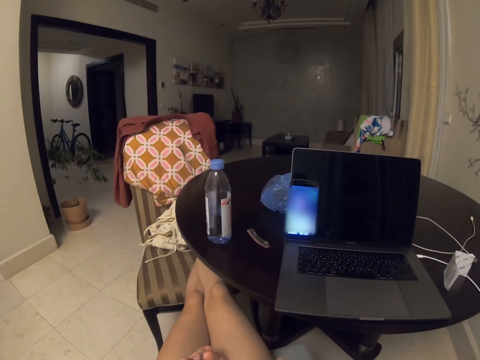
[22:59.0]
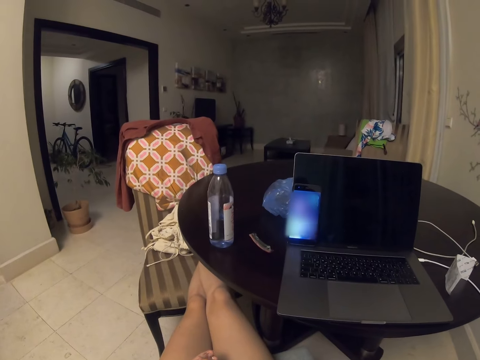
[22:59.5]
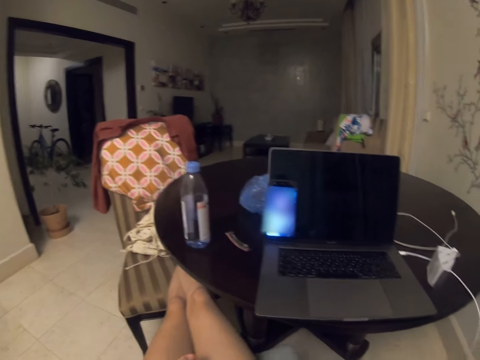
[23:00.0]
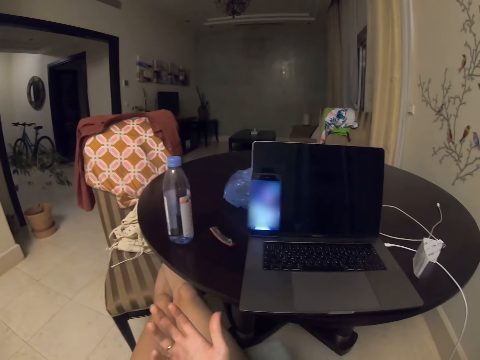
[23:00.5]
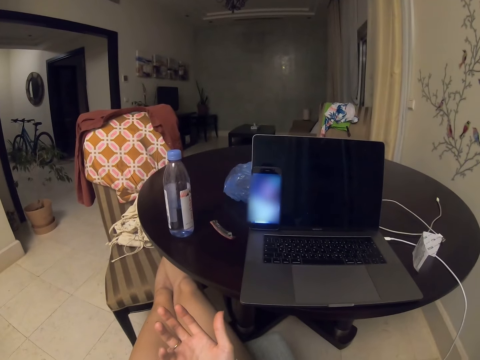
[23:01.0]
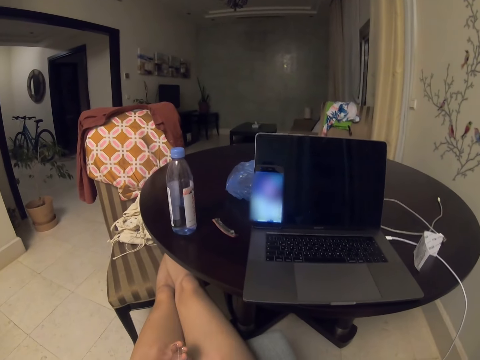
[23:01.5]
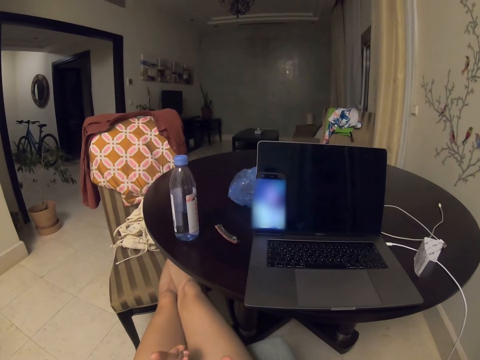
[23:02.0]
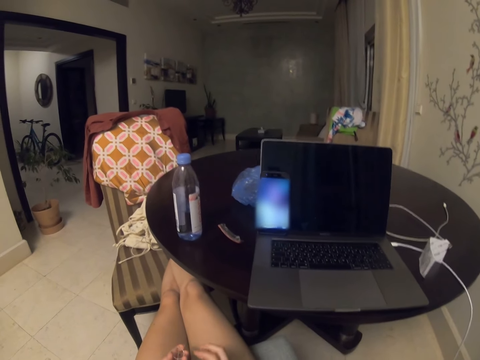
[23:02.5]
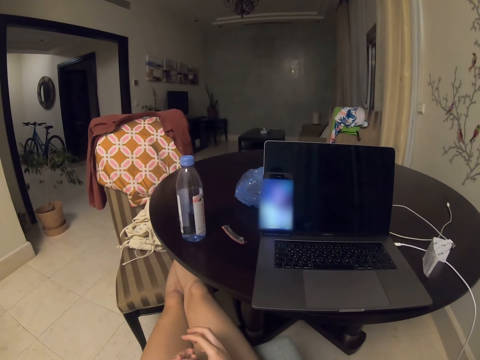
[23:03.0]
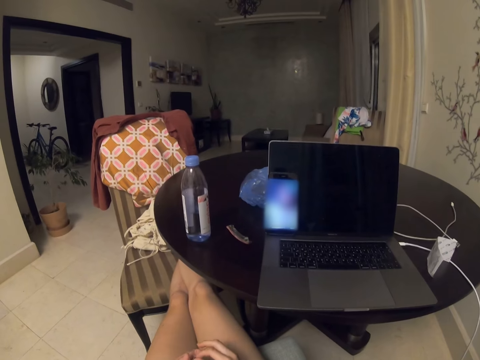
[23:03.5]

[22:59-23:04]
The camera wearer lifts their right hand.

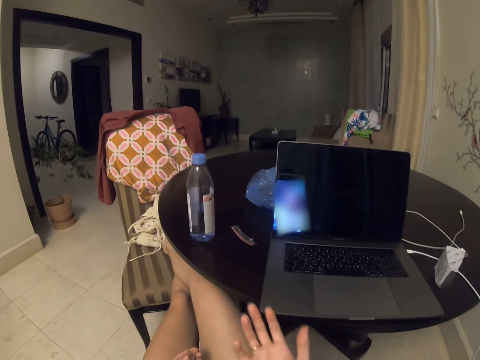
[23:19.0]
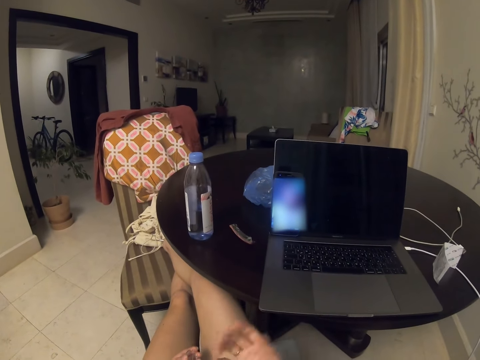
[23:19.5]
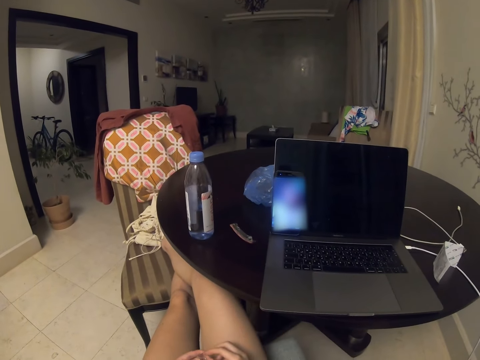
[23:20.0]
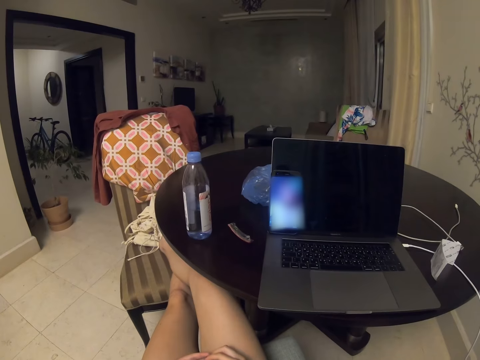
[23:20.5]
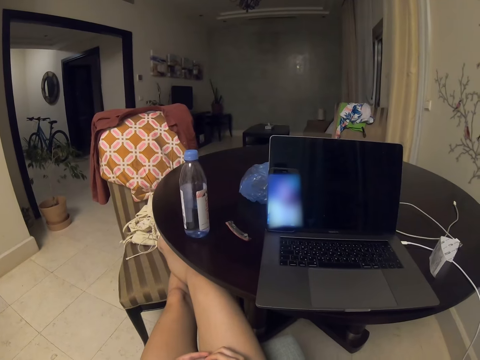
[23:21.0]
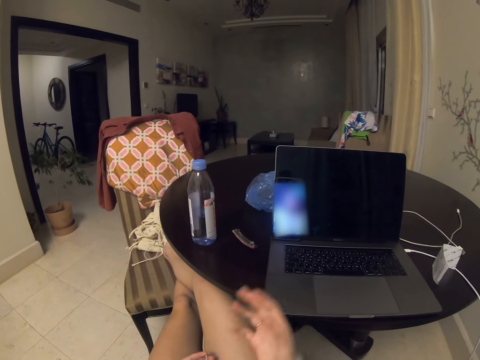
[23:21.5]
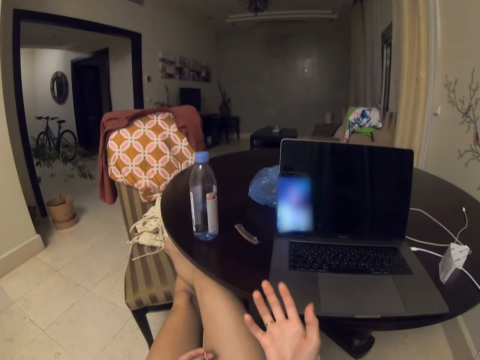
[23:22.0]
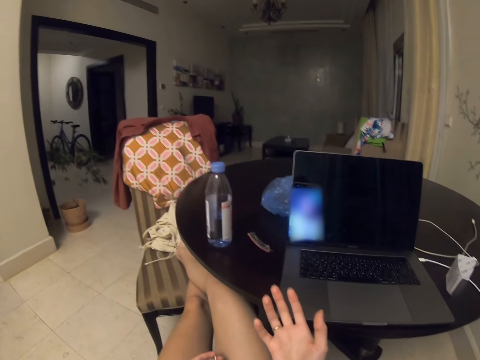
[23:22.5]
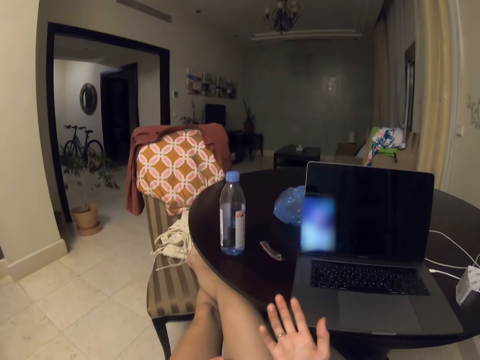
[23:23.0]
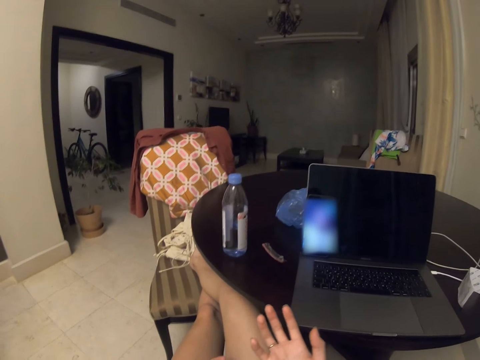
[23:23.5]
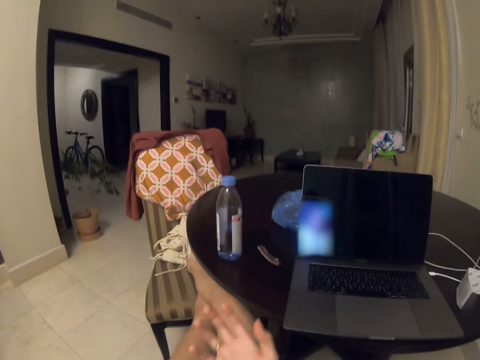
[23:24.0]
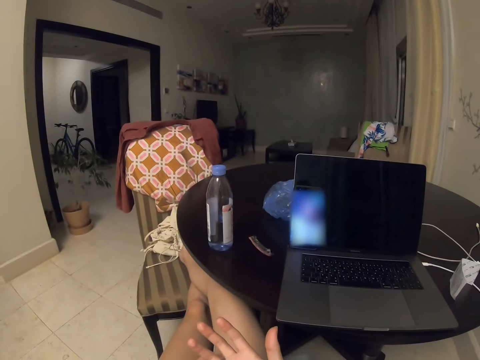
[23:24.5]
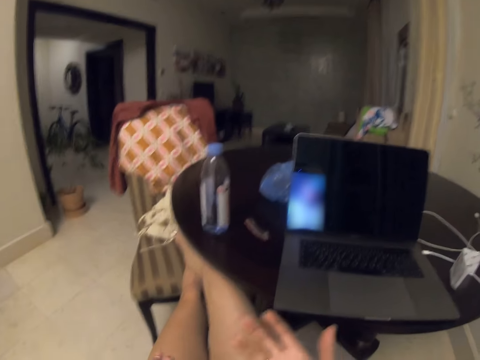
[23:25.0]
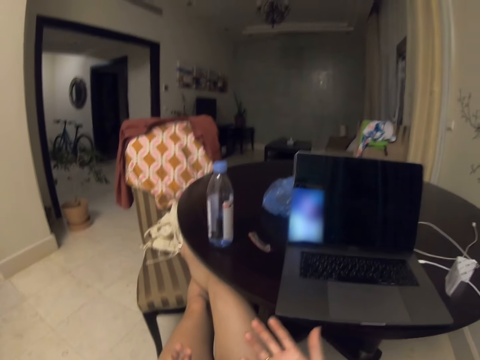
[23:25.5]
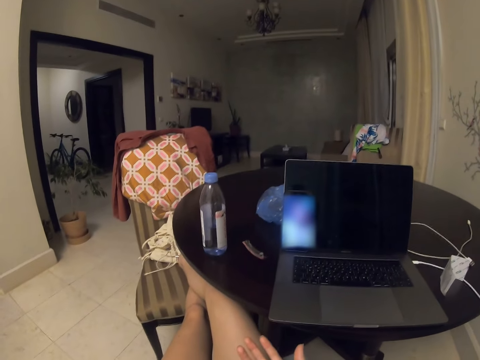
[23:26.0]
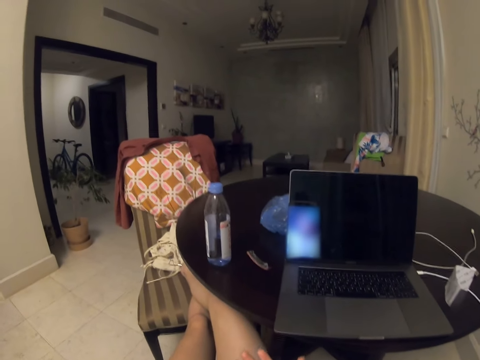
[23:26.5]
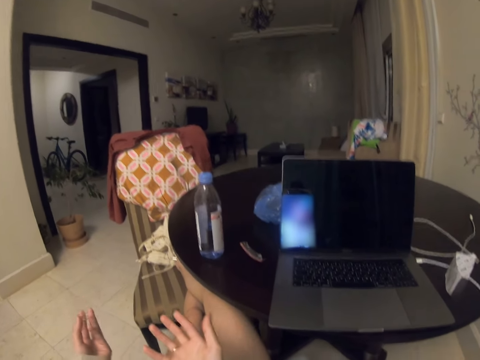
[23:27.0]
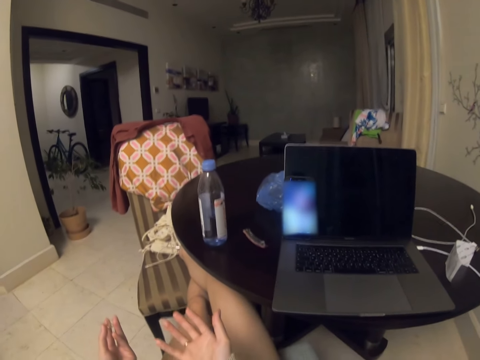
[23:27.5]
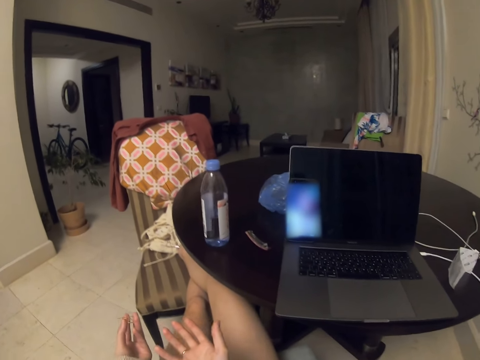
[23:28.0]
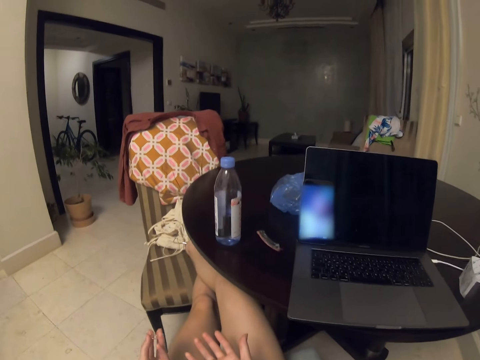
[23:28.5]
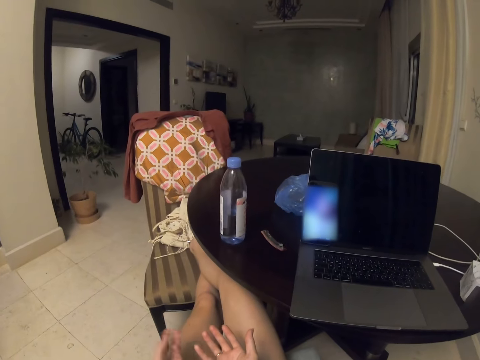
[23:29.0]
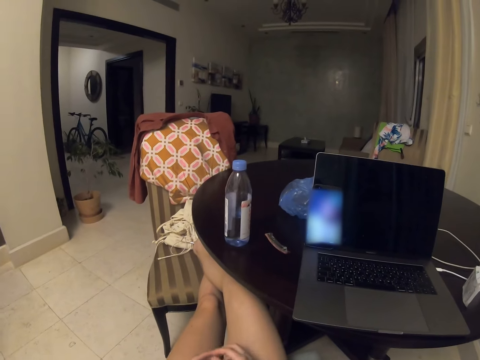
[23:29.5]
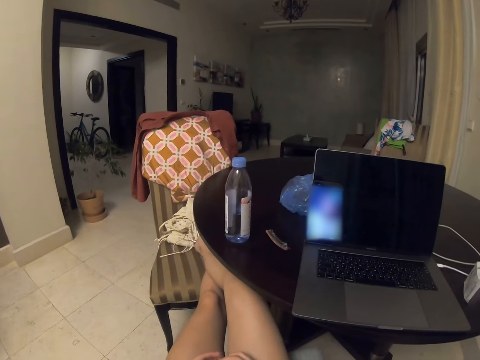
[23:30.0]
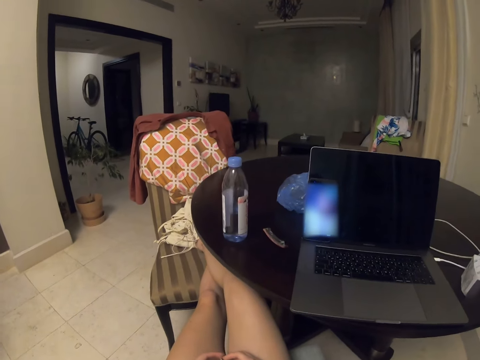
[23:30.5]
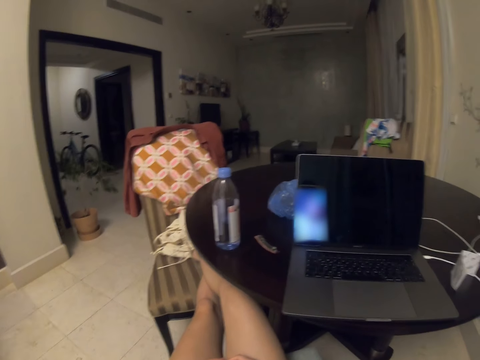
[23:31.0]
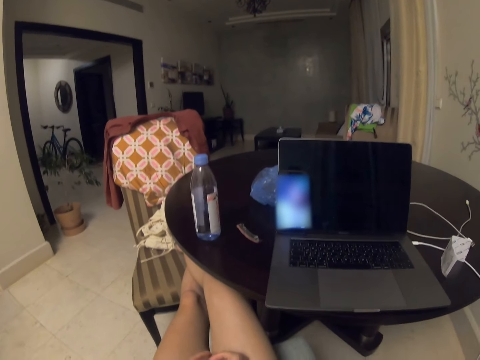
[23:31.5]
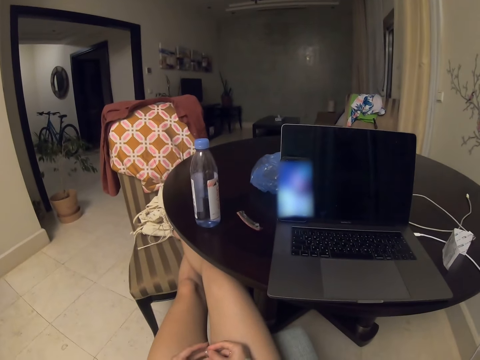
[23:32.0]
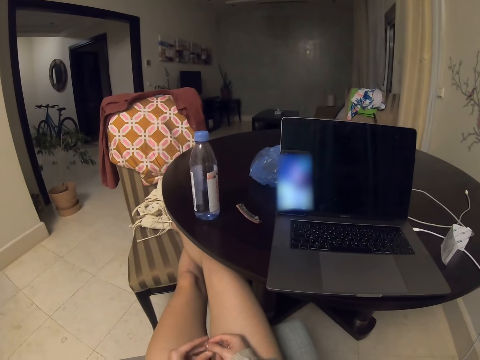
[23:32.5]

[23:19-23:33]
The camera wearer talks to someone. They lift both hands.

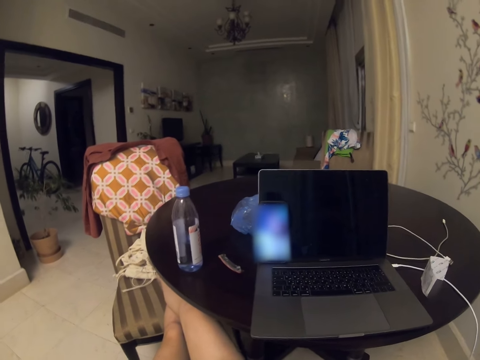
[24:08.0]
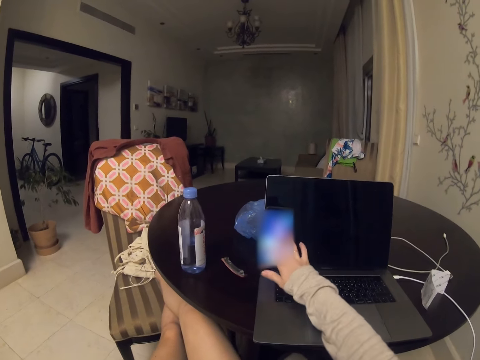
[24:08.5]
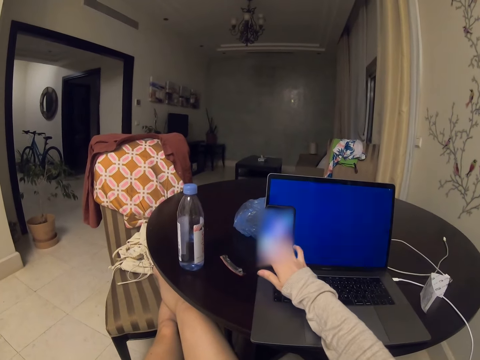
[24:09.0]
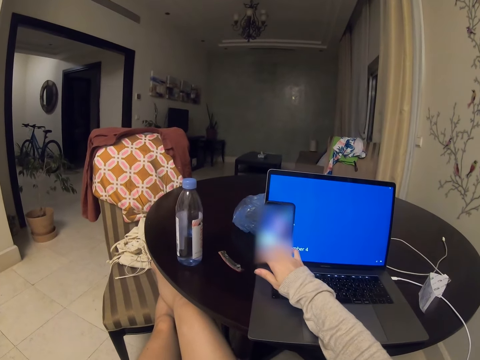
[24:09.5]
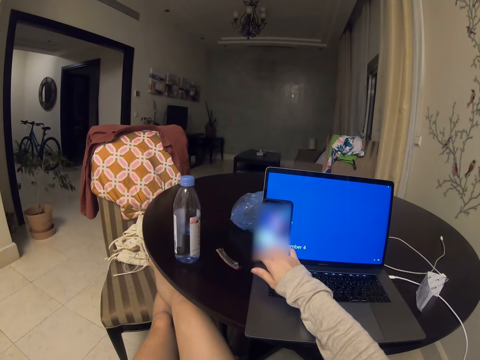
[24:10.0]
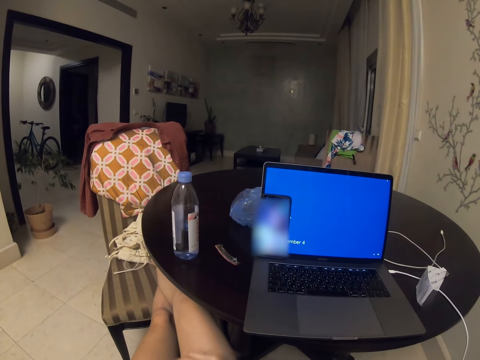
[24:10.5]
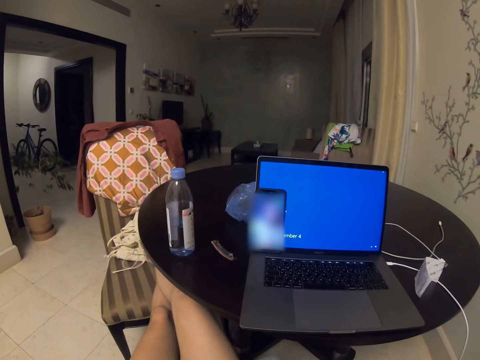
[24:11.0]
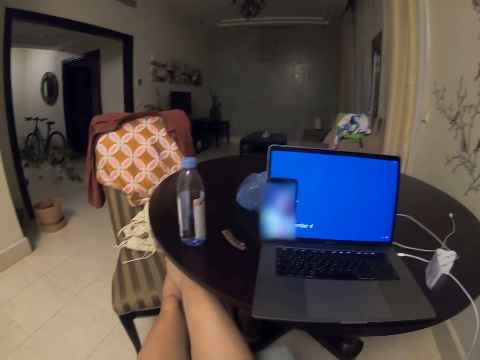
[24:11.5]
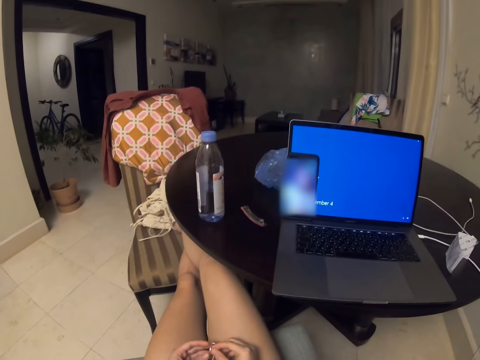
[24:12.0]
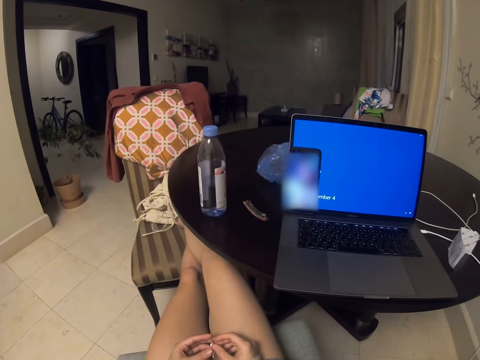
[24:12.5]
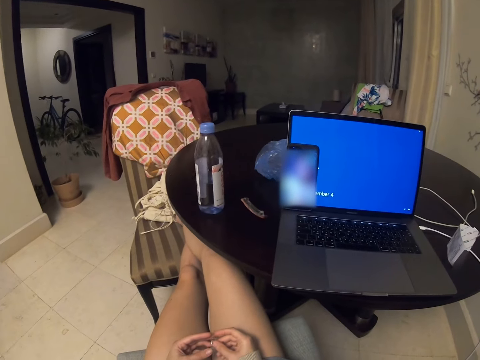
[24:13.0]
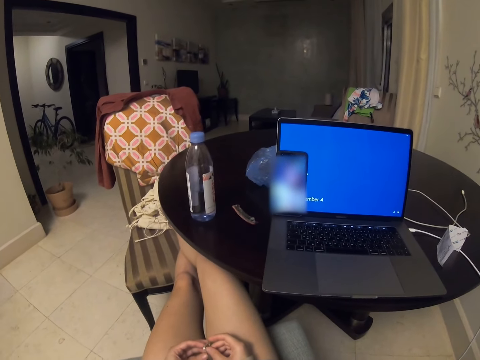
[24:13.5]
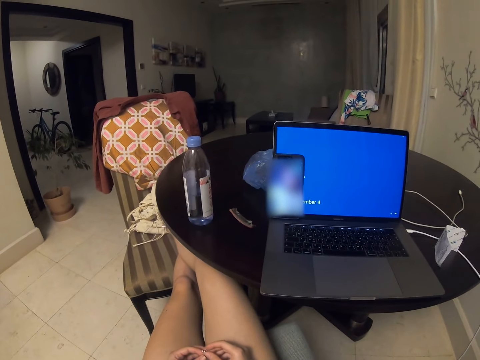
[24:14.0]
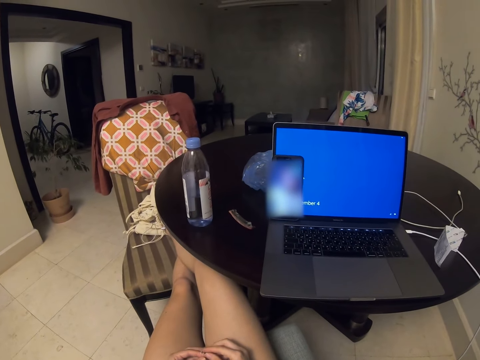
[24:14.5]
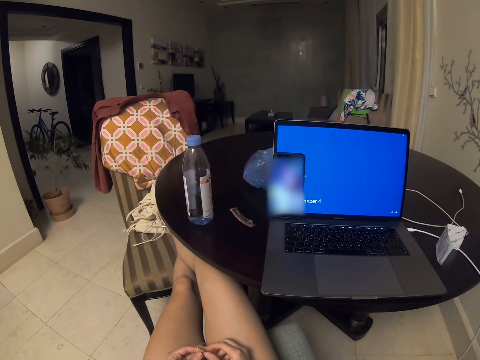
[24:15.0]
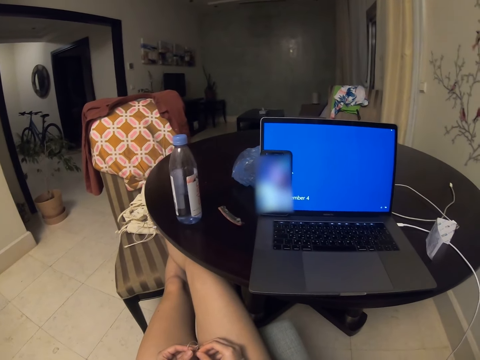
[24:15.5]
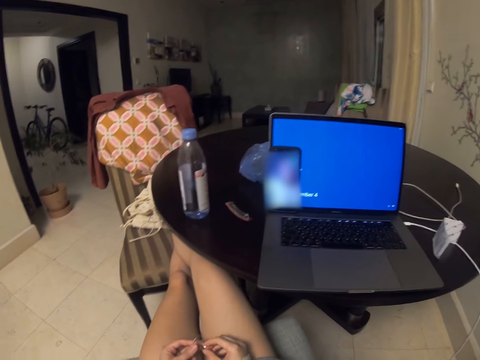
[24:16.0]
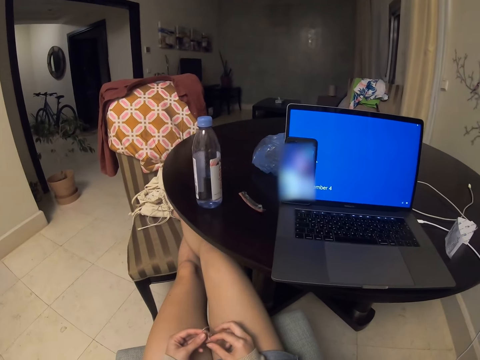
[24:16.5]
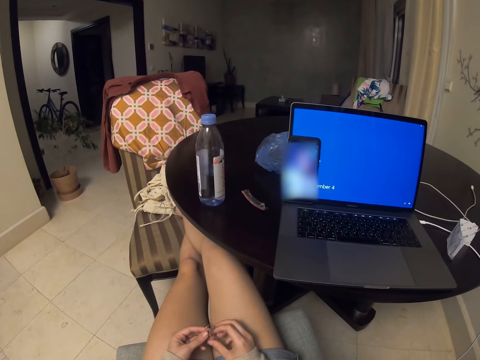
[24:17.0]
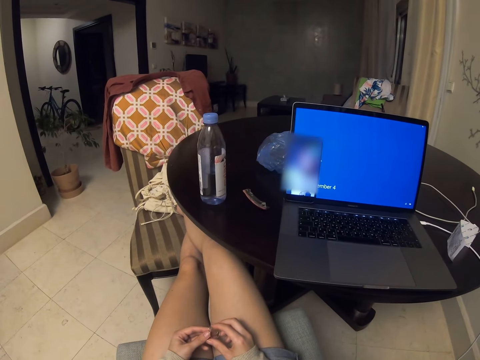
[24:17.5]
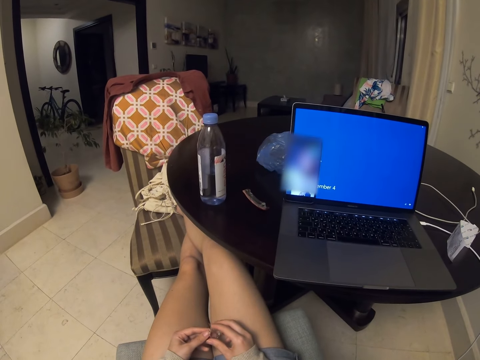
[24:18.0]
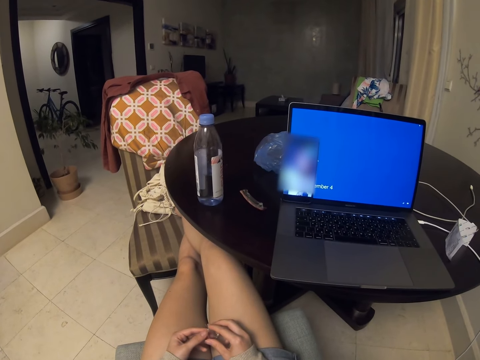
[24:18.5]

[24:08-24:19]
The camera wearer operates the mobile phone. They touch the phone.
